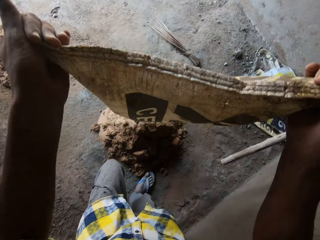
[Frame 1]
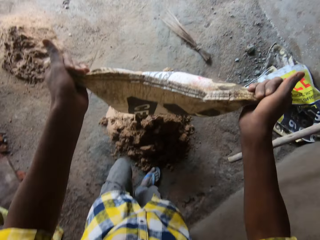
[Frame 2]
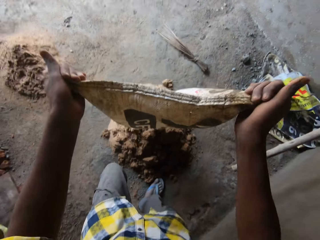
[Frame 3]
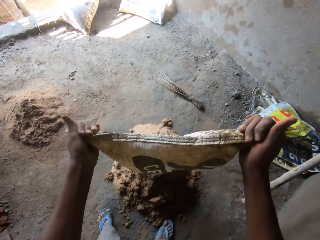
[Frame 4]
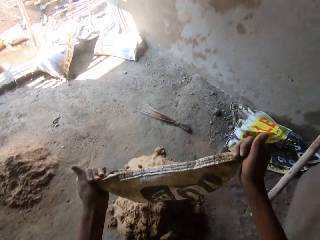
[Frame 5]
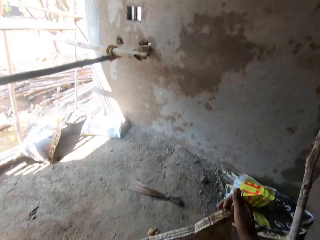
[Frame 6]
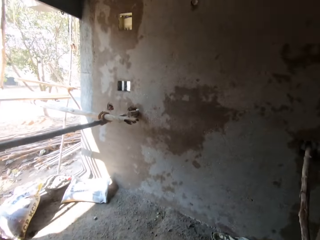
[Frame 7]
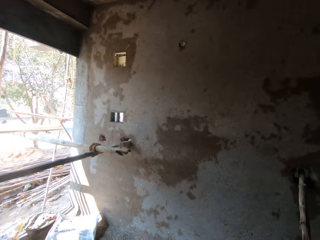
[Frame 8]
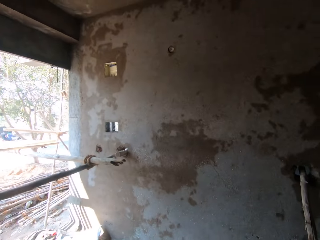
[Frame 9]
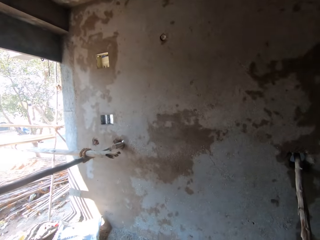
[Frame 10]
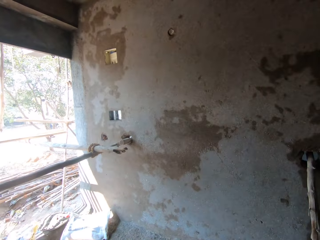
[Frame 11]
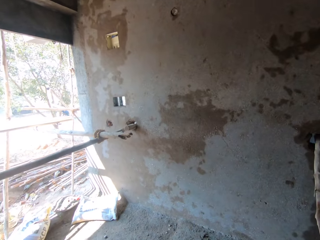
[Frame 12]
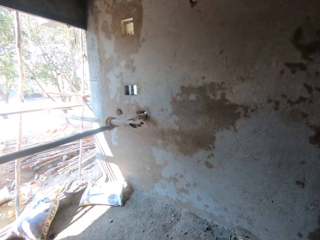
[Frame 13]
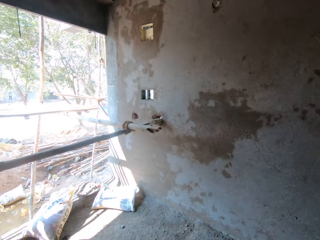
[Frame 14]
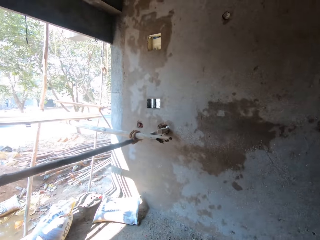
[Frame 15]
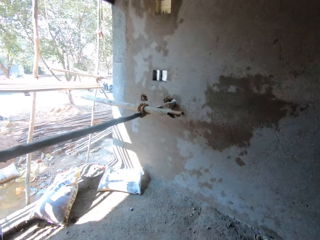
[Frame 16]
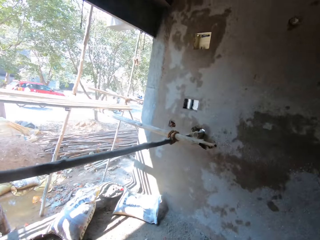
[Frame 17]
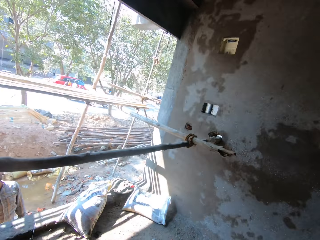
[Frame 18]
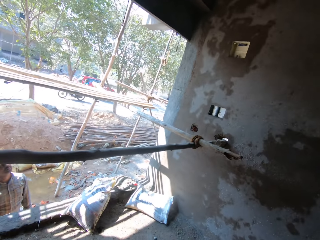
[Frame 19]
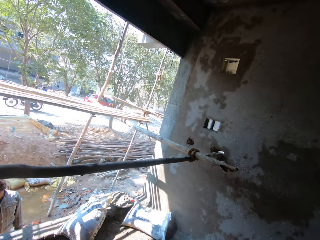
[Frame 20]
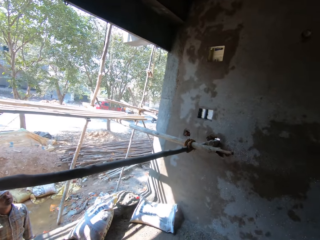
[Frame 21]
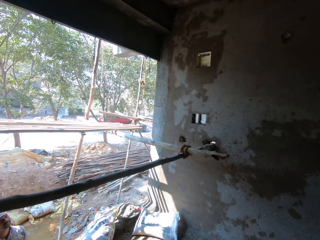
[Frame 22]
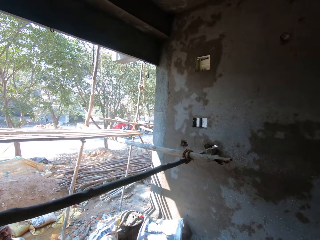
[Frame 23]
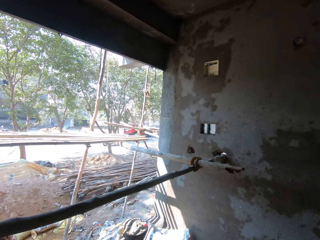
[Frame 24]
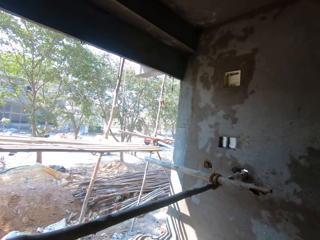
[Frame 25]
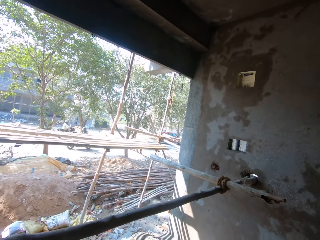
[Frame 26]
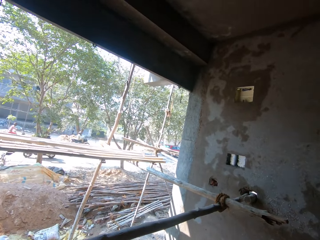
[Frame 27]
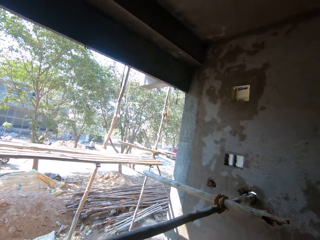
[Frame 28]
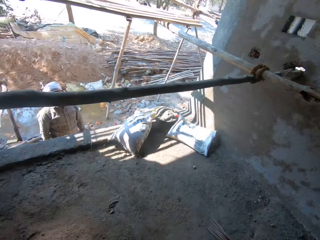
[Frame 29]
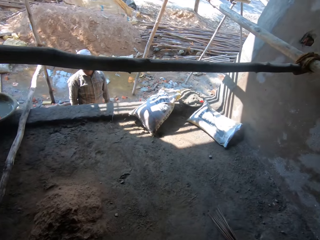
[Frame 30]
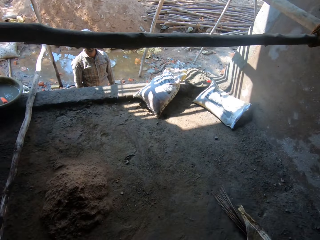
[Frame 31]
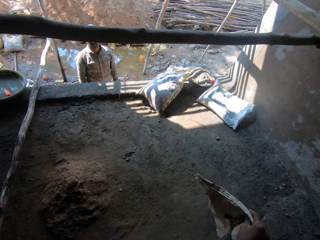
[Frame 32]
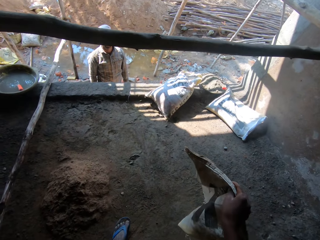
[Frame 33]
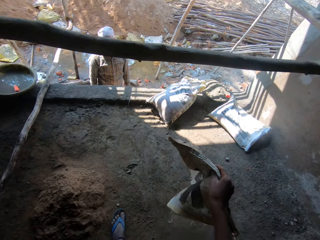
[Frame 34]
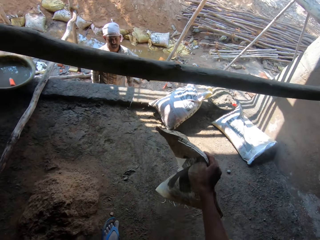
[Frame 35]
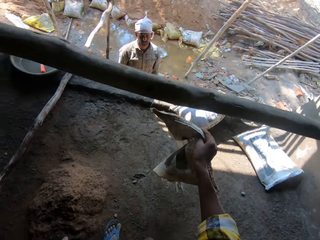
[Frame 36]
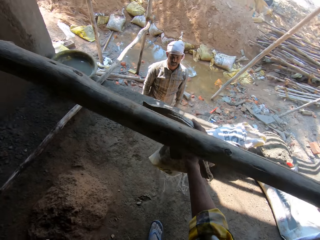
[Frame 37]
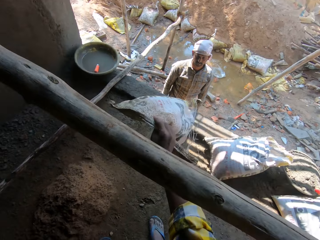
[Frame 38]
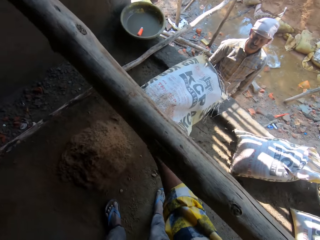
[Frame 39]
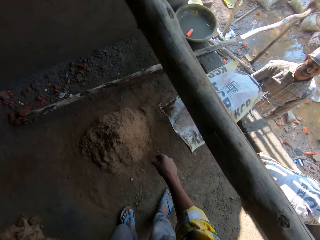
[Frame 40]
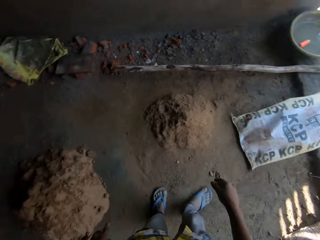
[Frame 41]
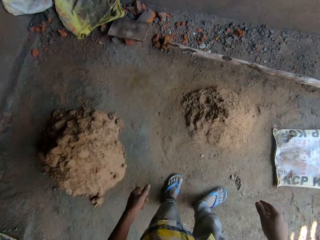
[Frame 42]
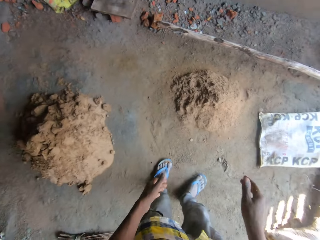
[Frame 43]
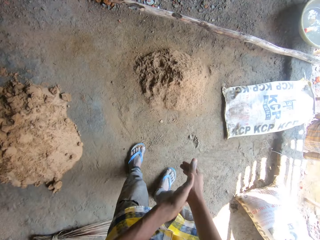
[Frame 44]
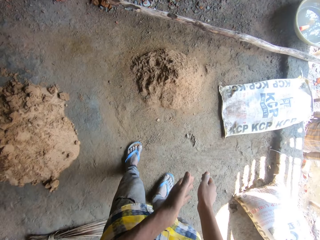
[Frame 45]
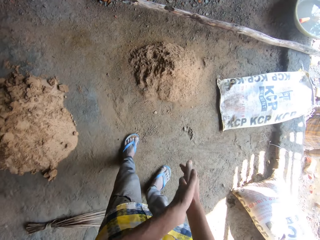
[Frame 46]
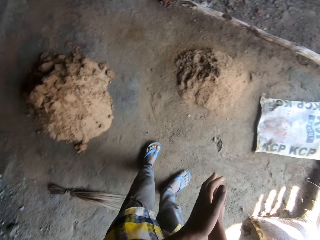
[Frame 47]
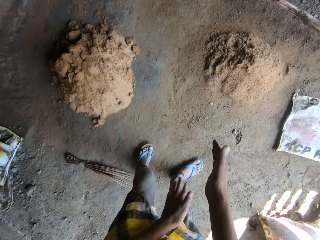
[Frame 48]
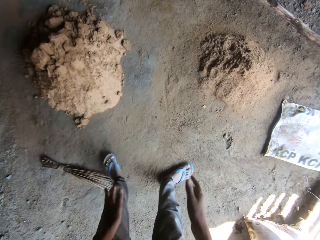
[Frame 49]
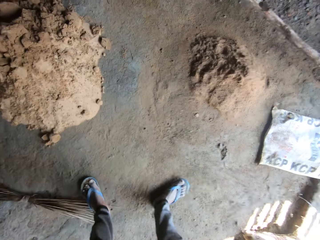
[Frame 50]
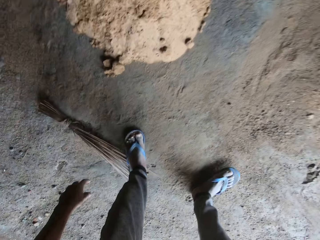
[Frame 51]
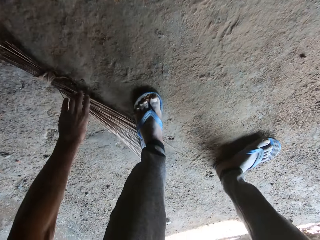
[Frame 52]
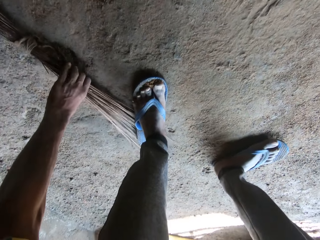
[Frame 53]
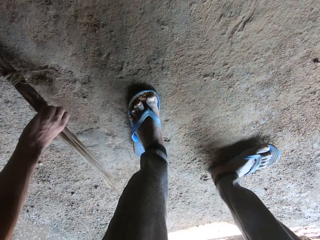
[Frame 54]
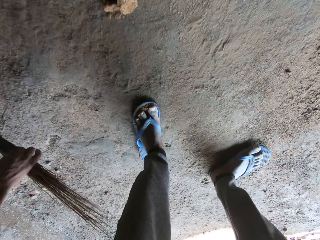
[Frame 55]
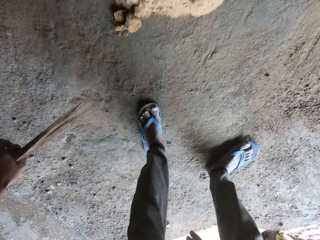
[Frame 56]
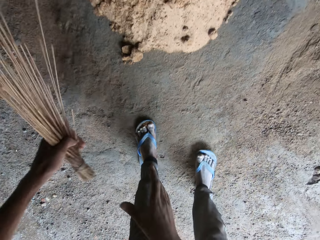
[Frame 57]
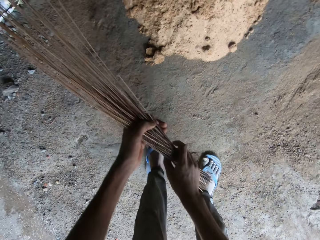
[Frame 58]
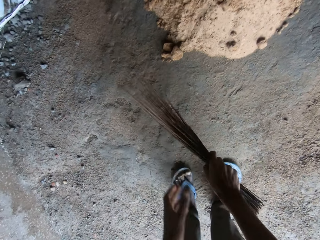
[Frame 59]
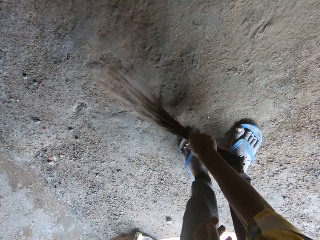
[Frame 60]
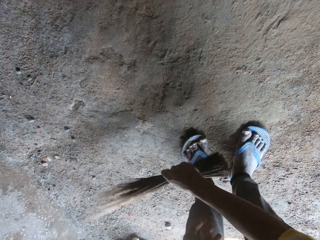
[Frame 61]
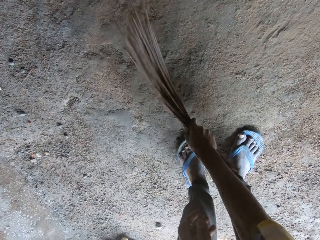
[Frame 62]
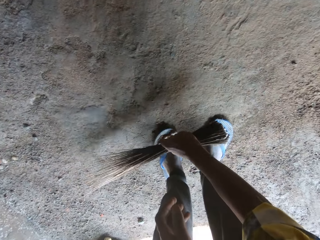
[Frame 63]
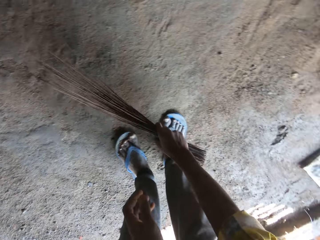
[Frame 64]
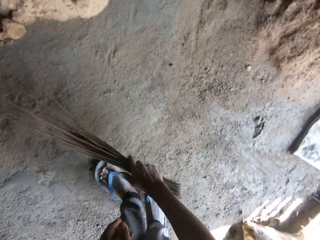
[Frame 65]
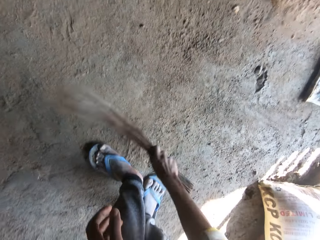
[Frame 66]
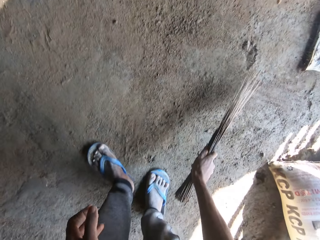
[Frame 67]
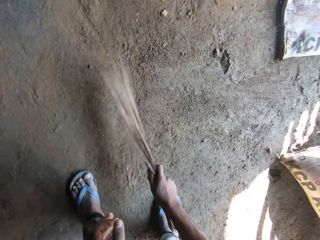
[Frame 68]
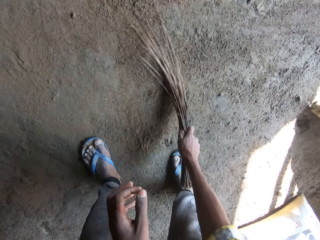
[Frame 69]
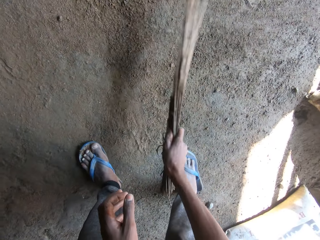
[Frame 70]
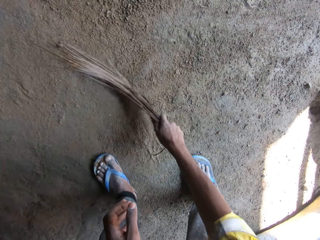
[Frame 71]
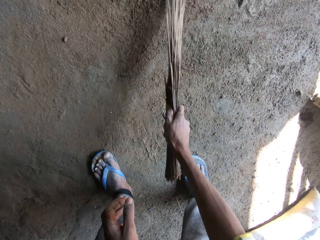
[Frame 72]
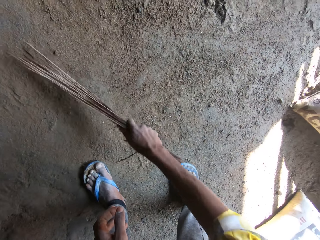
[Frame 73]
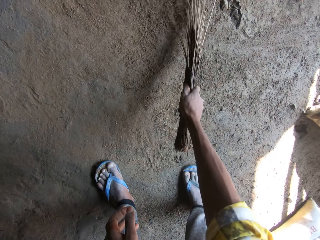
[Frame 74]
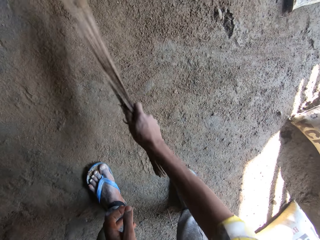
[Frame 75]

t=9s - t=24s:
The camera wearer walks away from the soil. A man stands beside the wall. The camera wearer throws the sack on the ground. He clears his hands. He picks up a broom. He switches the broom to the other hand and sweeps the floor with the broom.

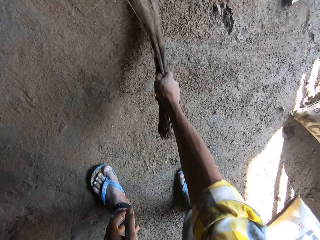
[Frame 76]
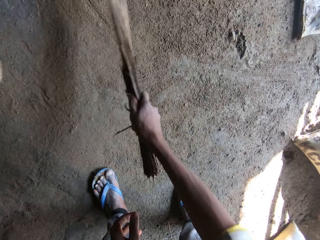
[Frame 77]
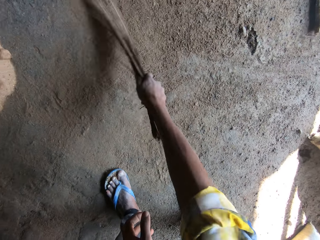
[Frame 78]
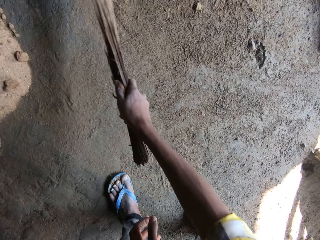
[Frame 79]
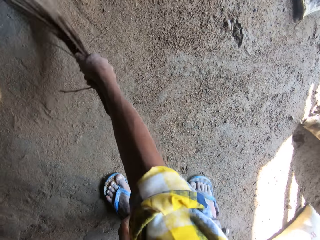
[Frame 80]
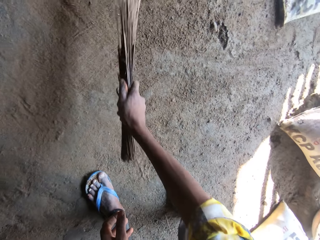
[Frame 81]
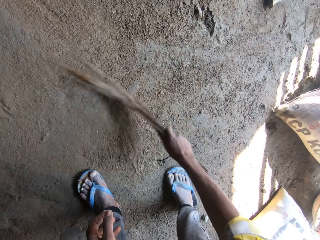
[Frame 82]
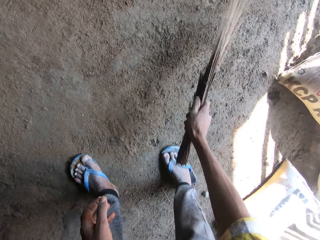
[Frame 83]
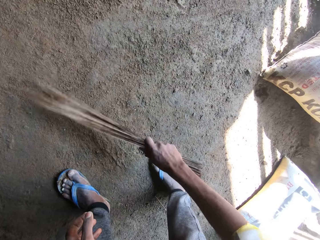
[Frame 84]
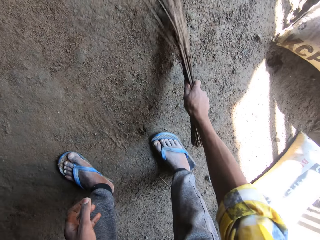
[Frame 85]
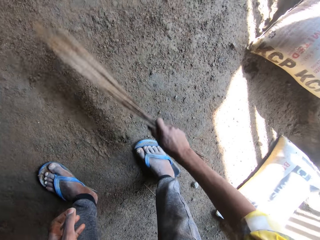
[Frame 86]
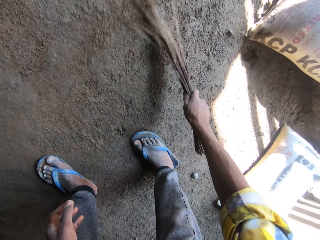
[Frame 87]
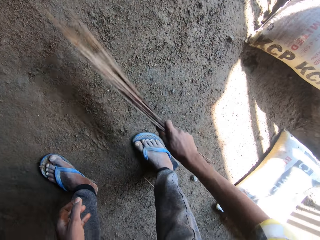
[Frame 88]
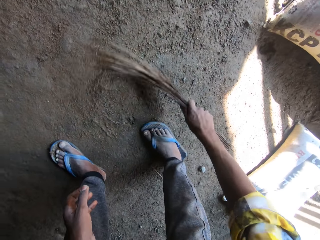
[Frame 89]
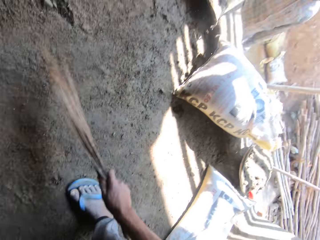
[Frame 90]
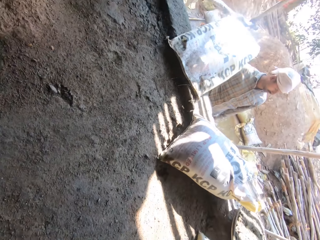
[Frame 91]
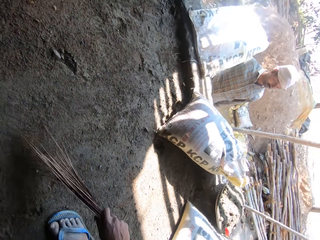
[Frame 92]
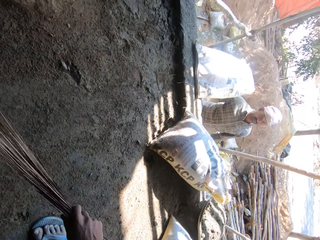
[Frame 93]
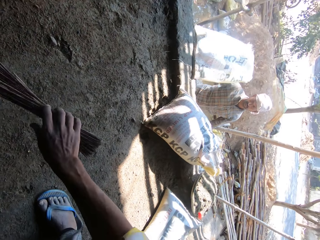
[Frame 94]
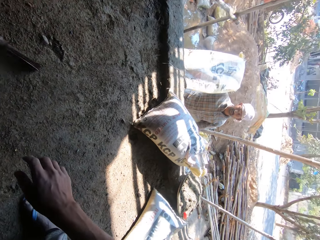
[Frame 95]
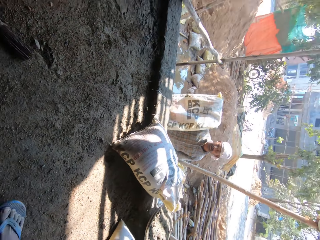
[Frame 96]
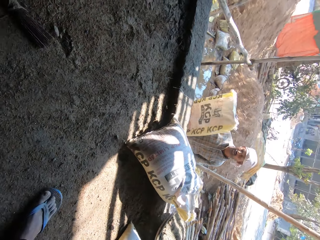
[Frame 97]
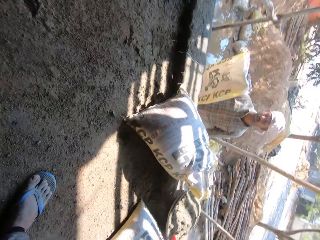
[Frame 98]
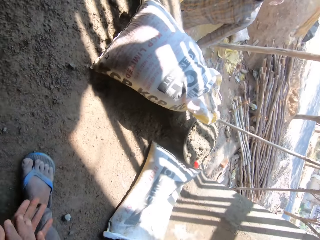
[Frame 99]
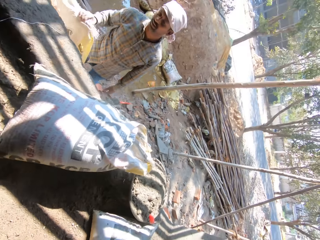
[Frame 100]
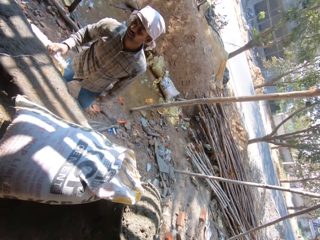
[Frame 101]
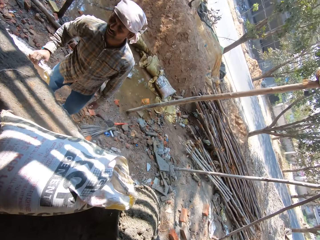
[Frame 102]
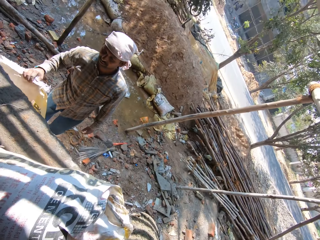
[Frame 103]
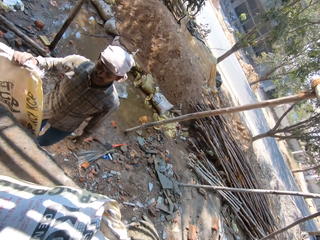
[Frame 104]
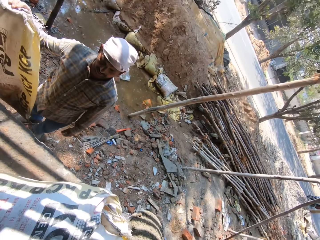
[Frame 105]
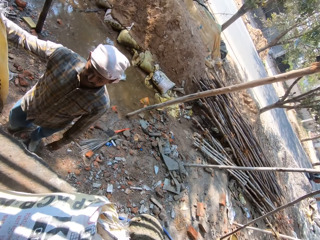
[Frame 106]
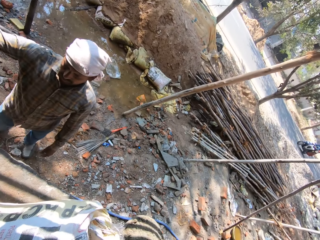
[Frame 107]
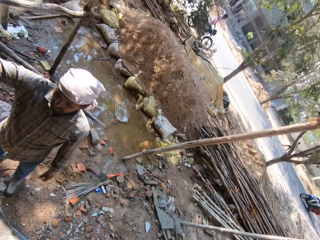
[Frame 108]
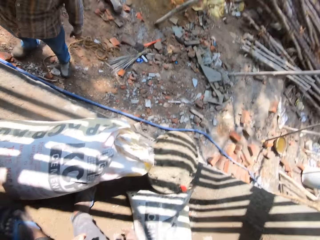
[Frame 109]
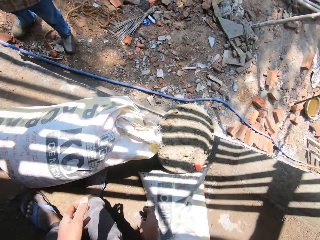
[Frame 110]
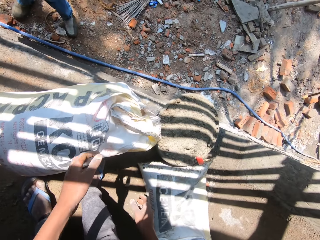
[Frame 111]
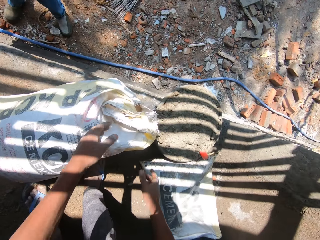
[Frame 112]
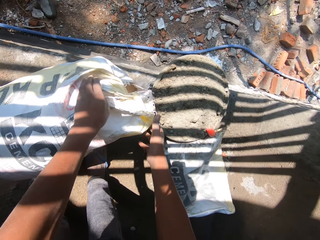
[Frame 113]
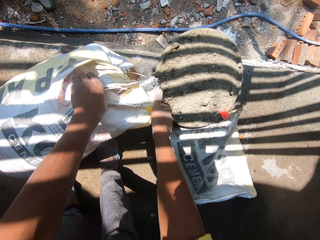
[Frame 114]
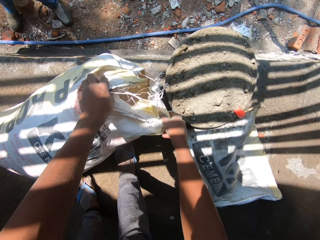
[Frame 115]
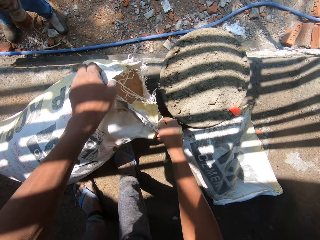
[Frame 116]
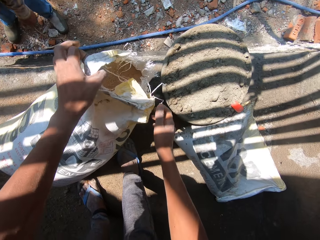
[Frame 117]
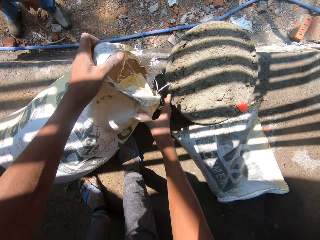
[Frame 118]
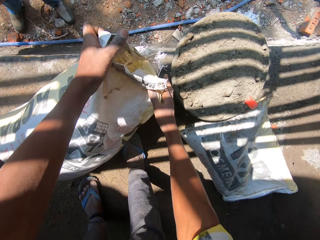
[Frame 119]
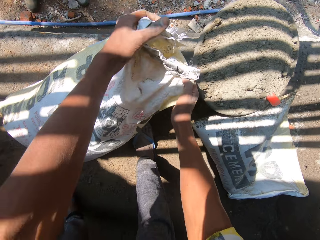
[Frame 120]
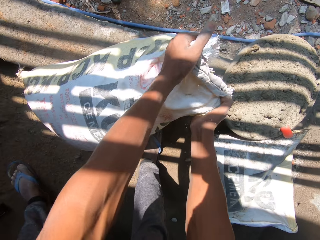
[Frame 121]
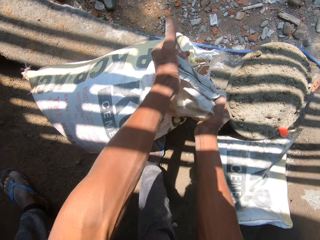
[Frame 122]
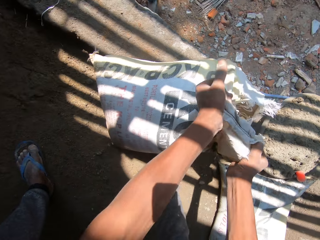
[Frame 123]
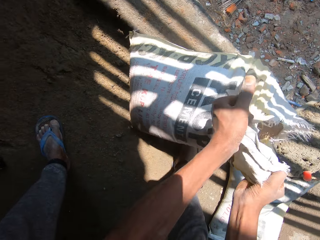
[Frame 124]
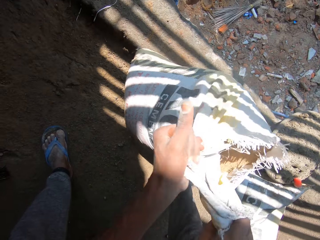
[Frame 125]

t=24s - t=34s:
The camera wearer throws the broom on the ground. A man holds a sack and lifts the sack. The camera wearer picks up a sack of sand. They hold the sack with both hands.
